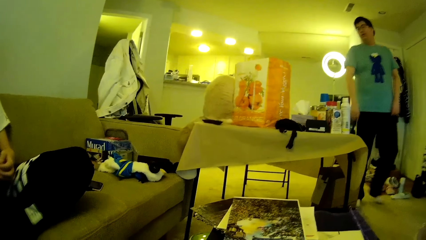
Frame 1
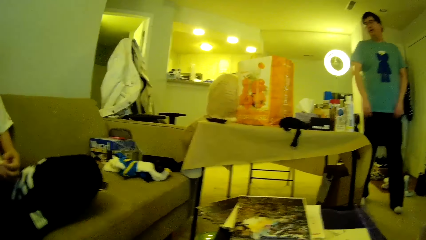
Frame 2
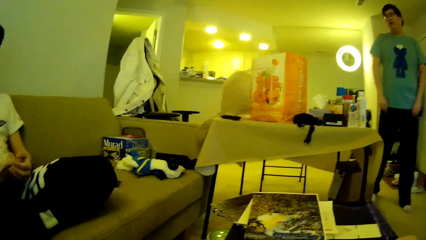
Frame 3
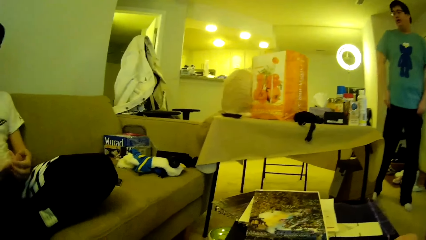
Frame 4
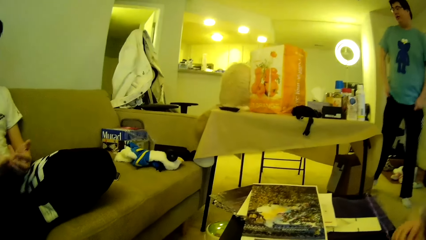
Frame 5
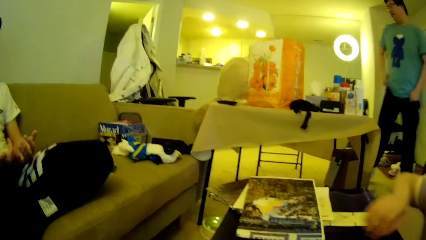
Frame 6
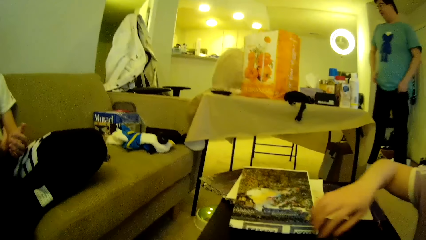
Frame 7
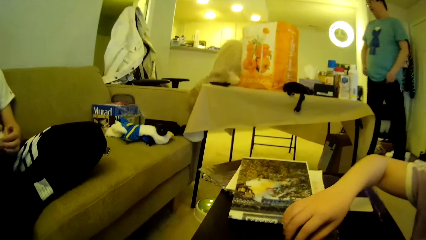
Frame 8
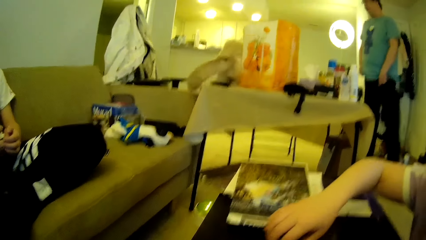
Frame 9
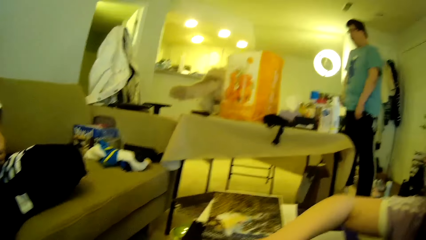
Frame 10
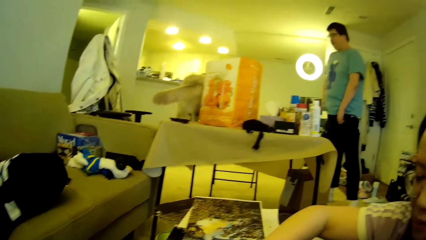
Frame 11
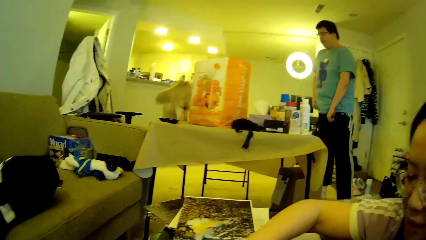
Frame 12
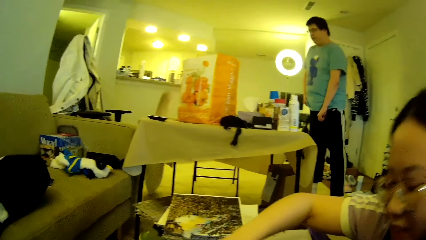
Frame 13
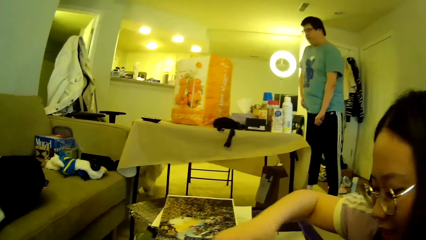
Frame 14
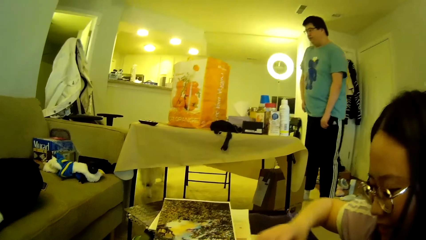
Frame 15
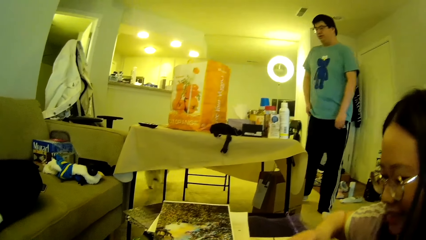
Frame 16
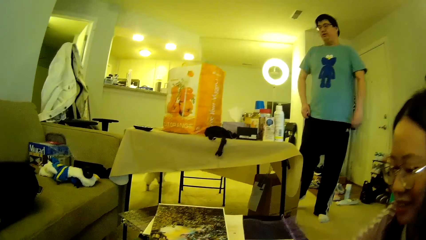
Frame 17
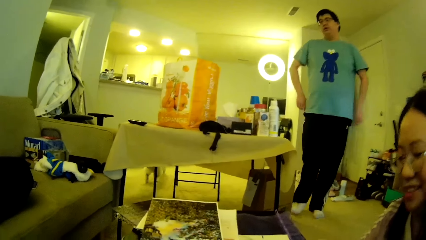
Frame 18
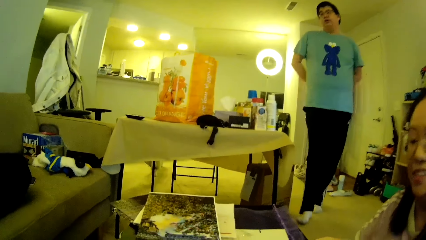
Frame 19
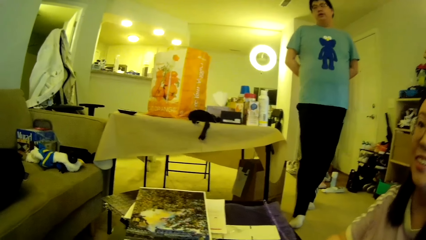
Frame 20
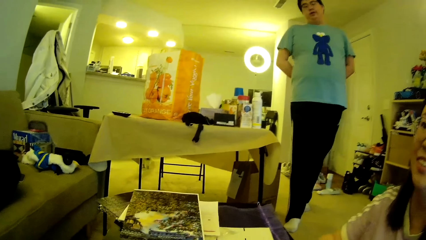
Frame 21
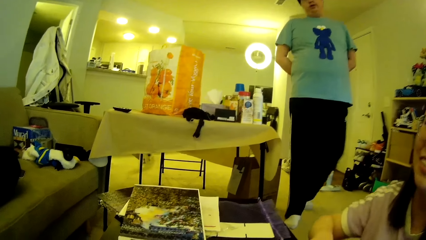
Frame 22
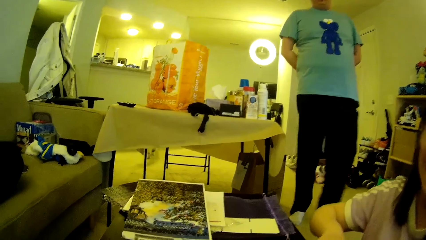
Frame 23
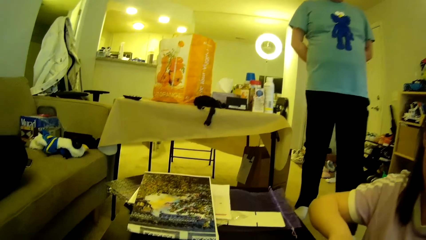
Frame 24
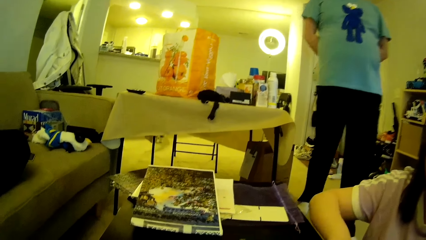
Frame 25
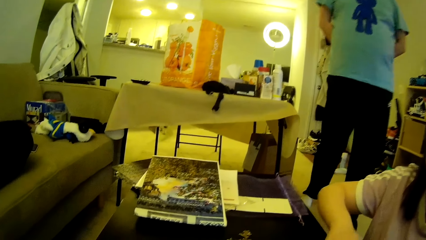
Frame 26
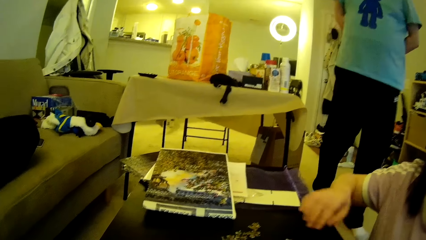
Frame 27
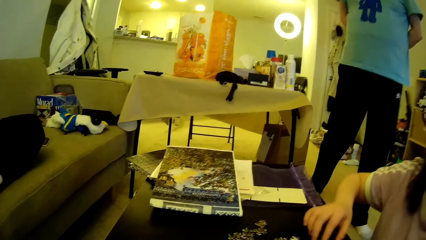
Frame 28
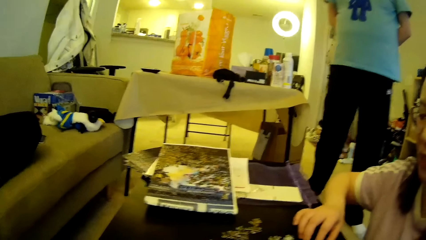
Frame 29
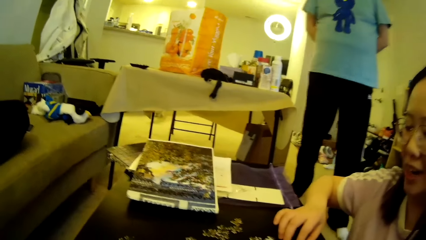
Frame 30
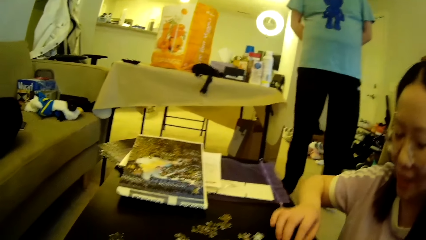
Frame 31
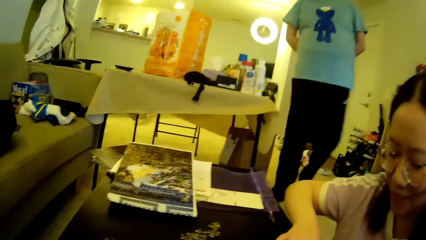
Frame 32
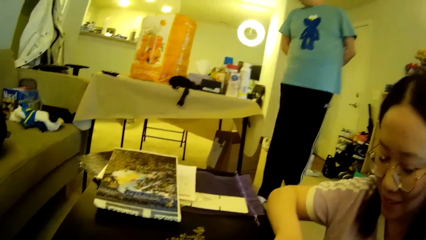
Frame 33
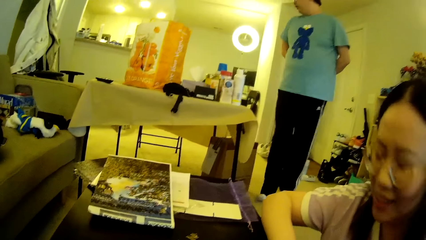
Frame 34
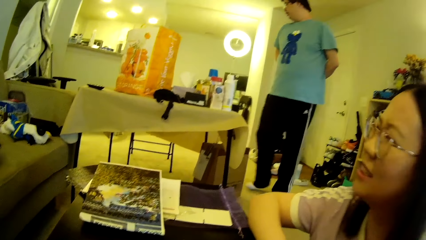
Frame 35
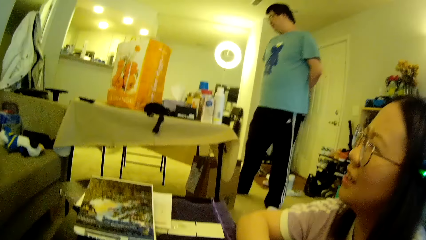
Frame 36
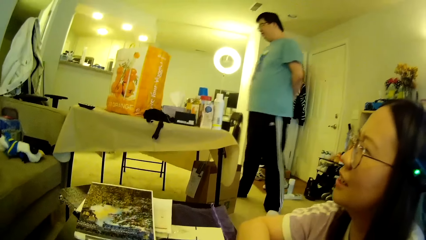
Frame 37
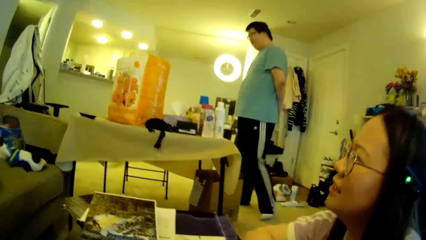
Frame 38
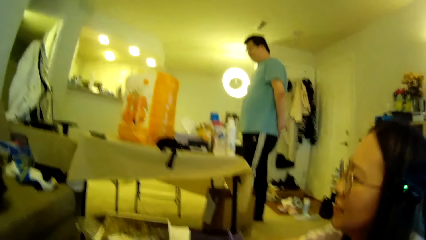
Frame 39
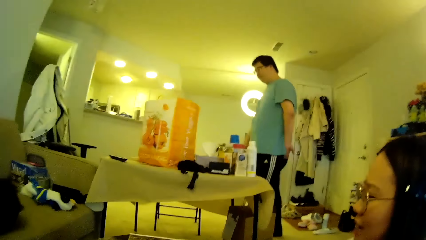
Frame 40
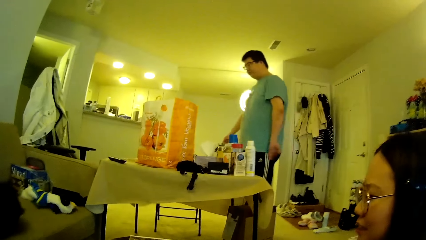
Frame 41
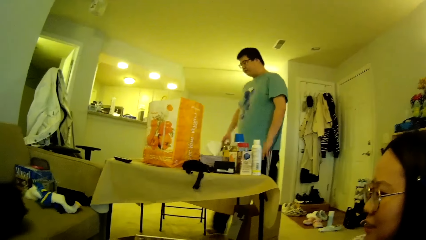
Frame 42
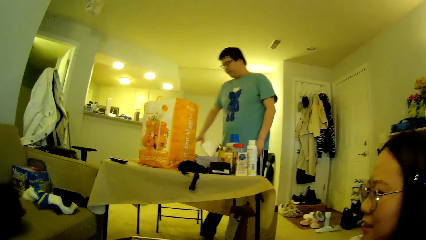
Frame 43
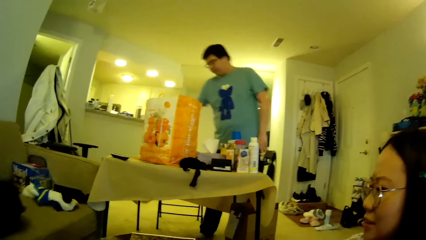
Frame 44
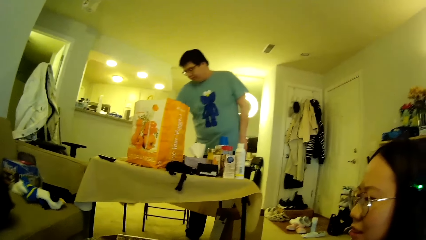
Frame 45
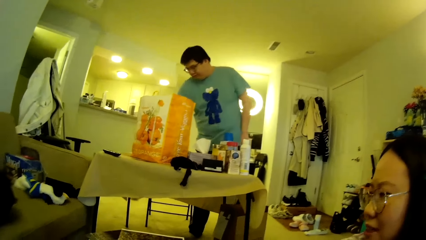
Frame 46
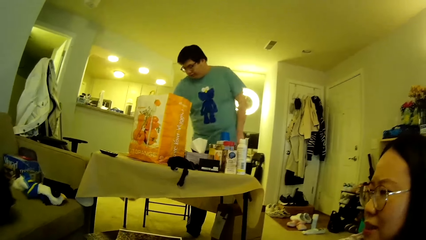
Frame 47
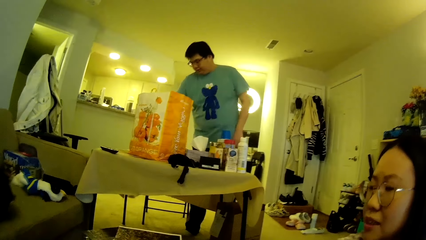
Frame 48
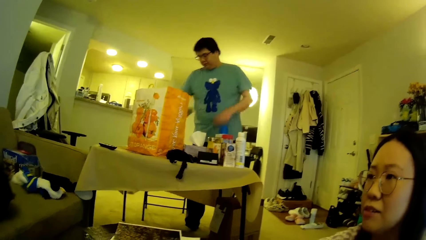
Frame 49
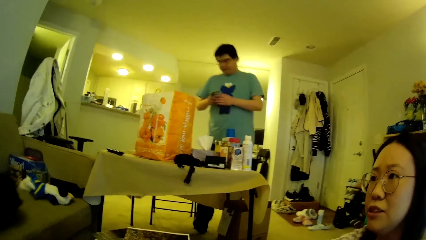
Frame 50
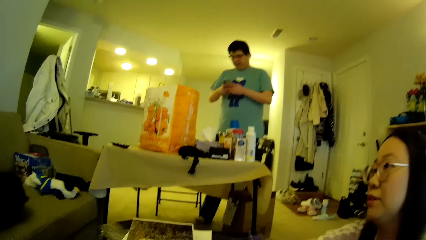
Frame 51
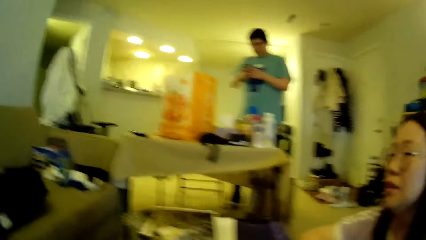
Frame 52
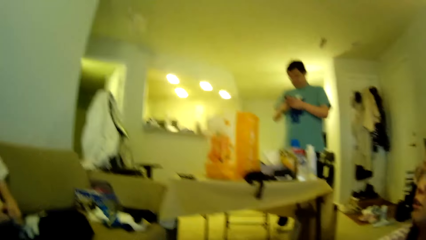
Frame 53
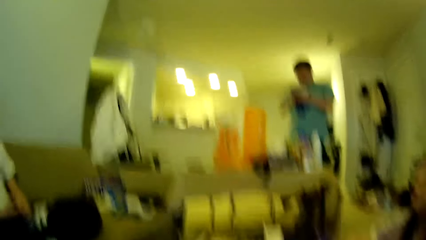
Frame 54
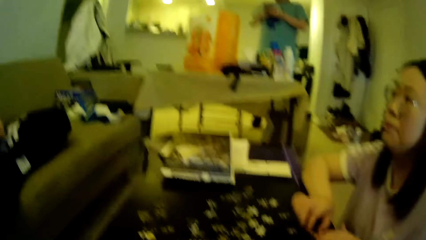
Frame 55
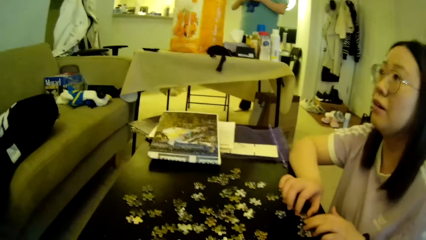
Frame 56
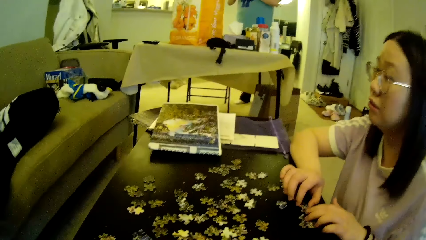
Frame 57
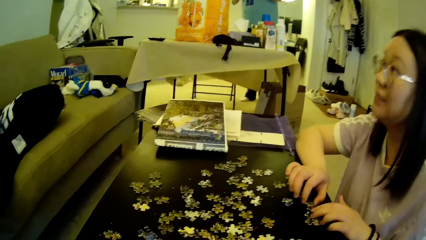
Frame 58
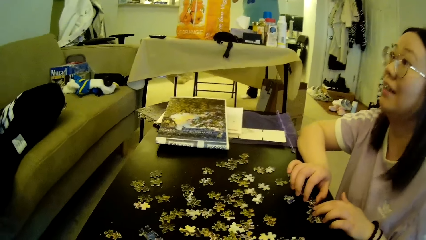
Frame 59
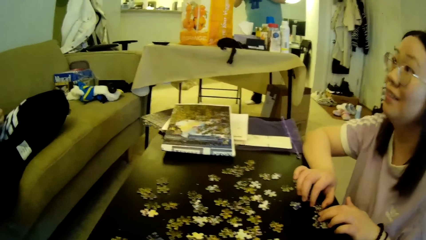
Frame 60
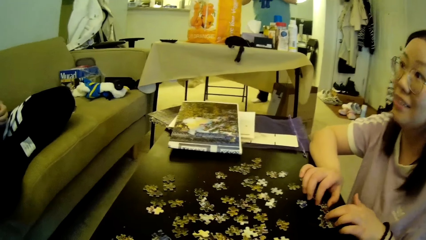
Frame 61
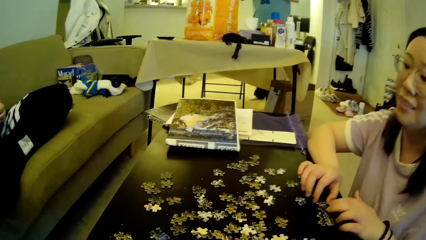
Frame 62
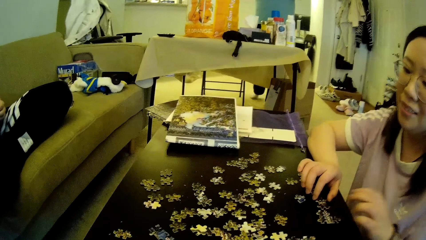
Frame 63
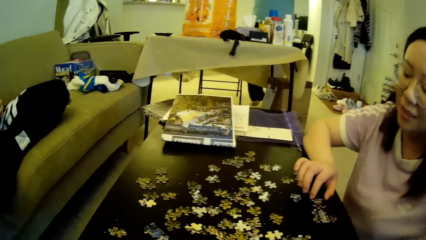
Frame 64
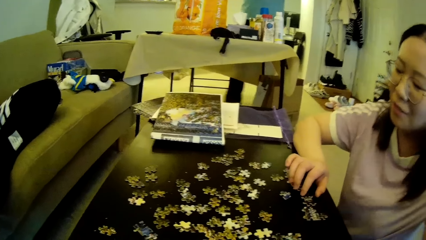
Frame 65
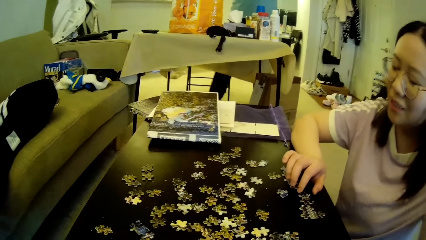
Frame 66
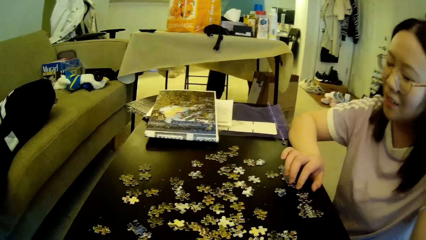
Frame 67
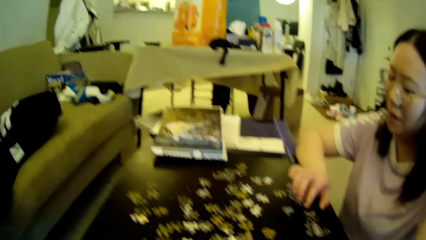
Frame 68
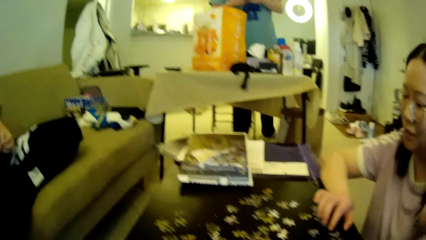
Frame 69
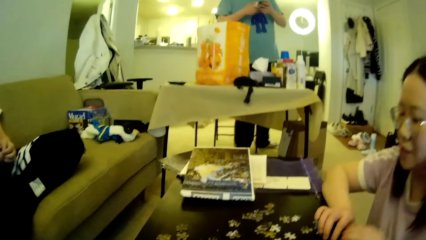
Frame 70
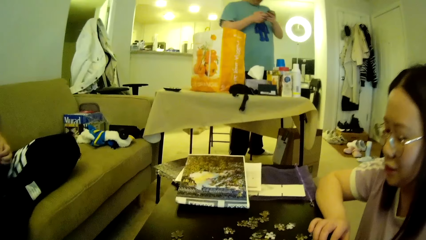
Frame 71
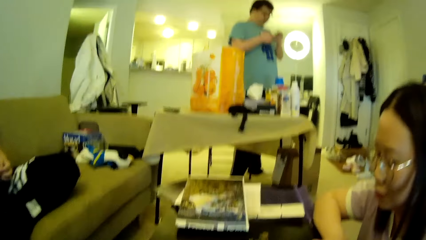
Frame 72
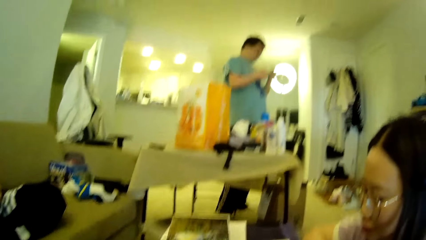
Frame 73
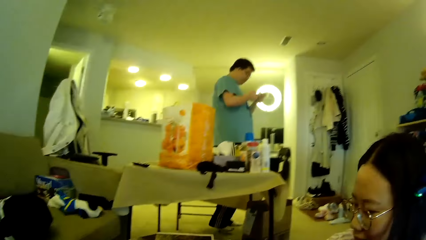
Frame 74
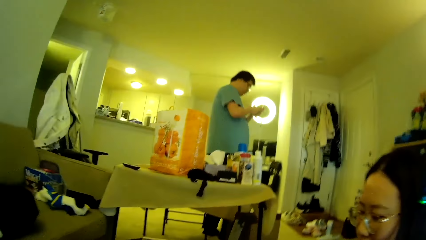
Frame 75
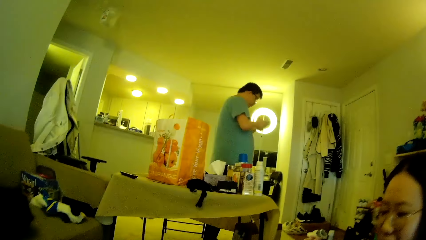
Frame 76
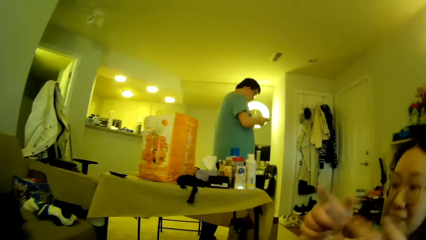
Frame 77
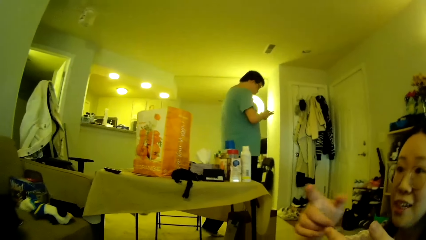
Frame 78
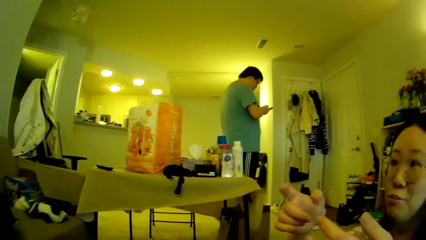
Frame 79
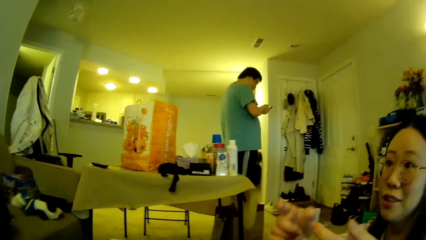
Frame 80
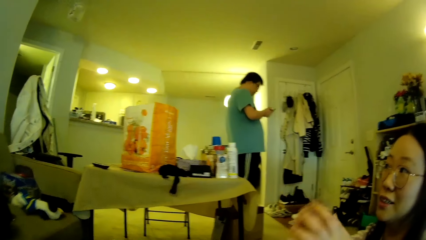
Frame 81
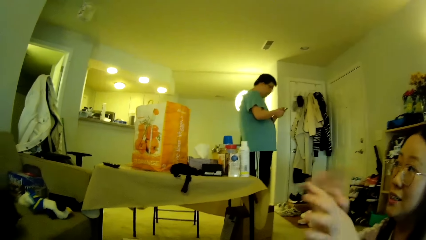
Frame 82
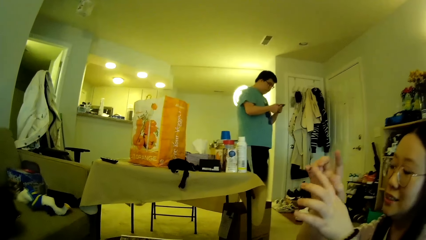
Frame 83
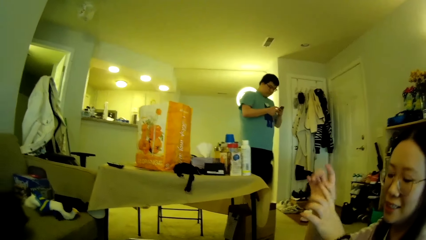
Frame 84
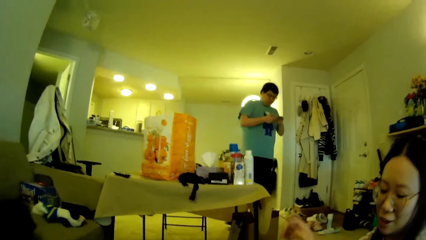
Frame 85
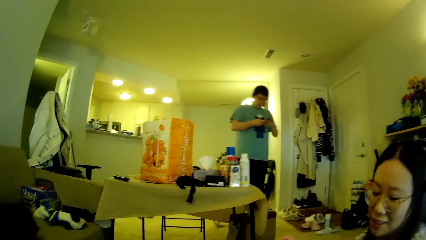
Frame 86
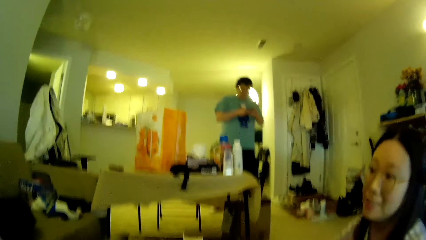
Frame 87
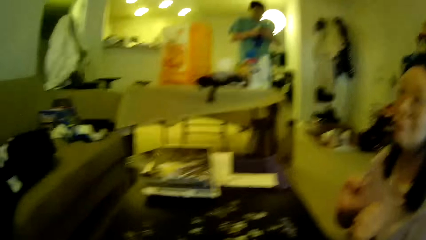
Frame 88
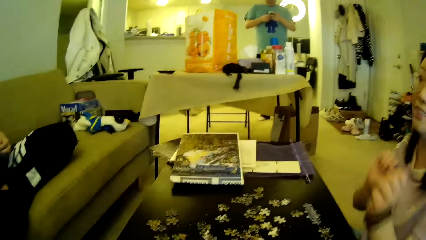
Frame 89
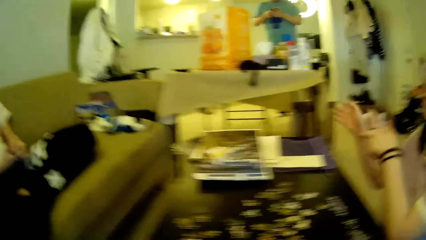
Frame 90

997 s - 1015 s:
A man steps forward. The man moves the cloth. A lady moves the model pieces. The man steps forward. The lady moves the model pieces. The man steps forward. The man picks up the phone on the table. The man looks at the phone and operates the phone. The camera wearer looks around. The lady looks around. The lady lifts a hand. Another man steps forward. The lady gestures with hands.
